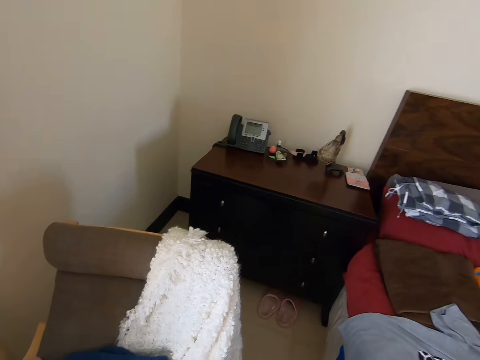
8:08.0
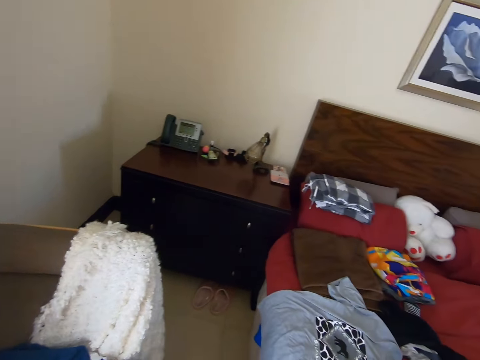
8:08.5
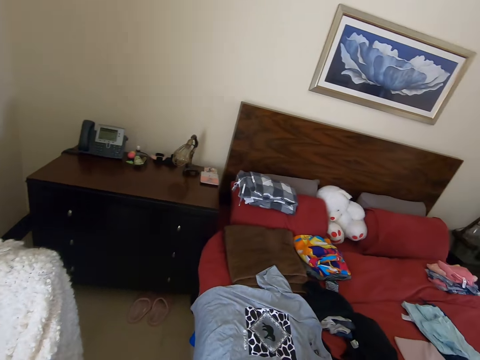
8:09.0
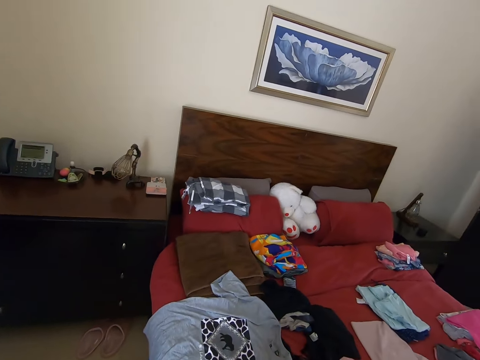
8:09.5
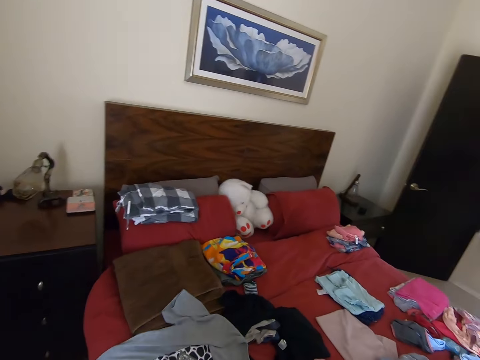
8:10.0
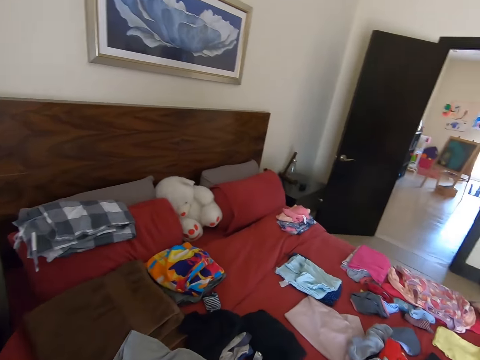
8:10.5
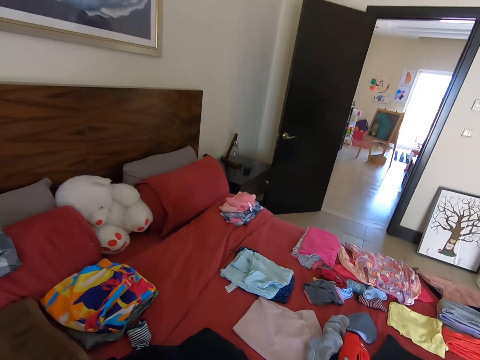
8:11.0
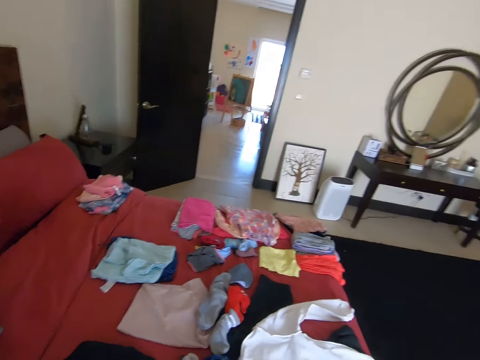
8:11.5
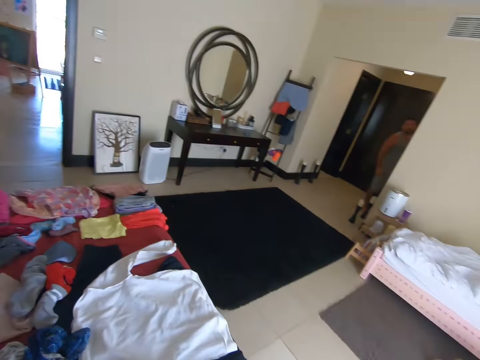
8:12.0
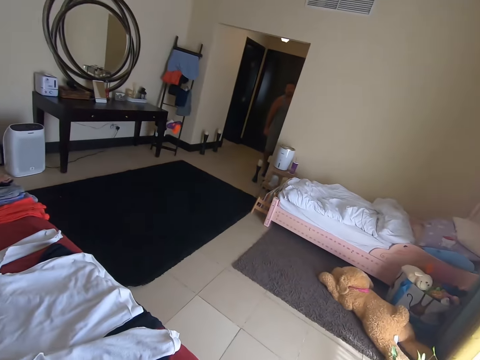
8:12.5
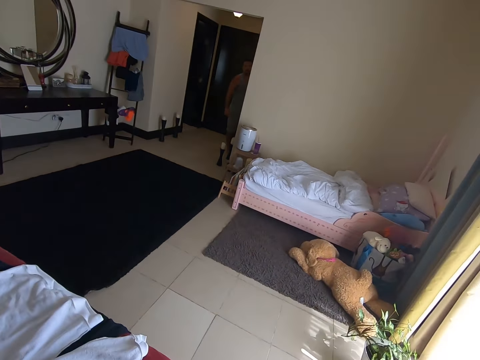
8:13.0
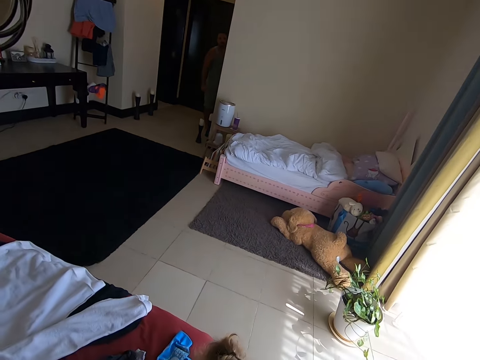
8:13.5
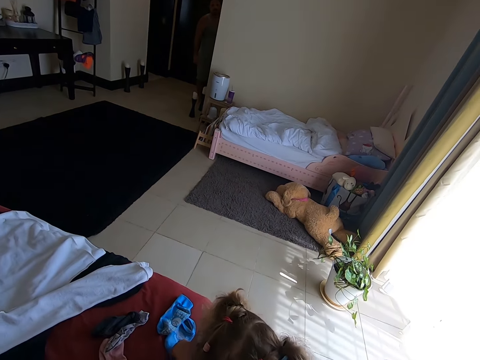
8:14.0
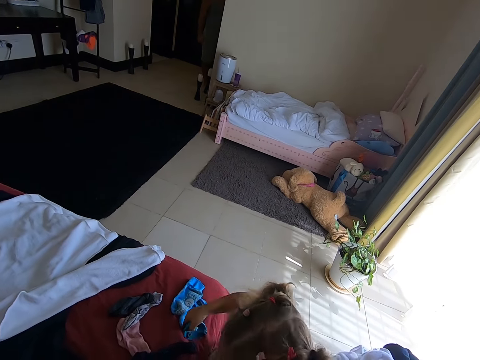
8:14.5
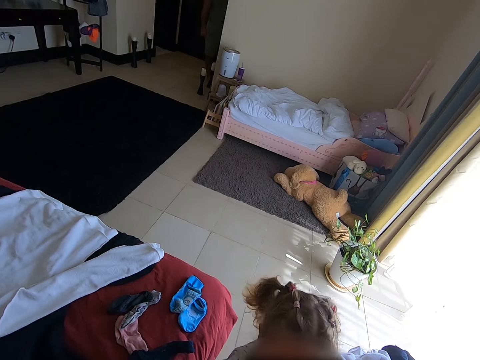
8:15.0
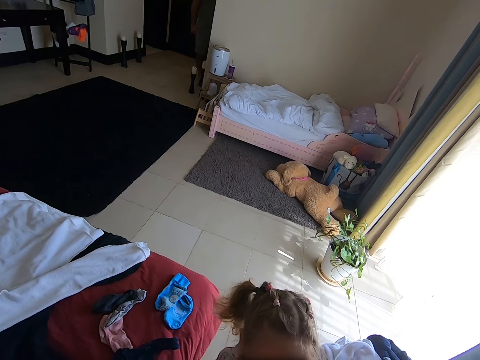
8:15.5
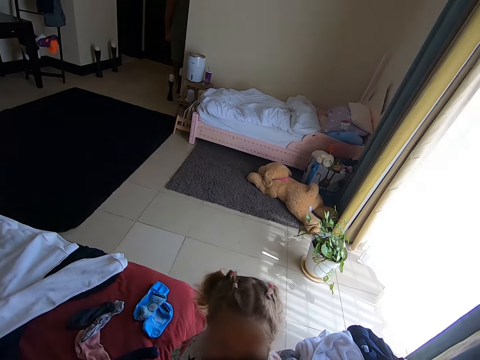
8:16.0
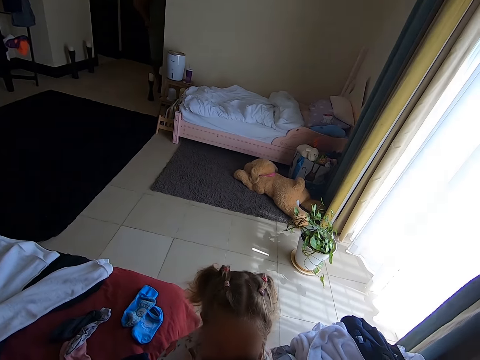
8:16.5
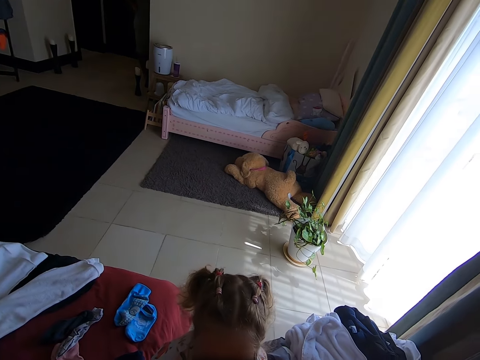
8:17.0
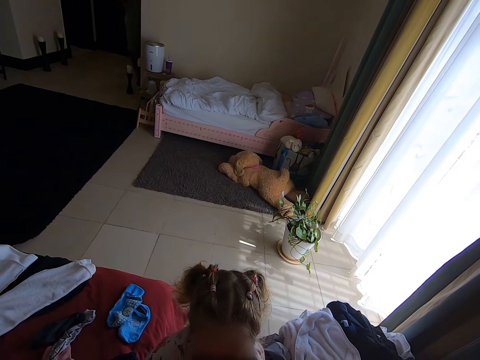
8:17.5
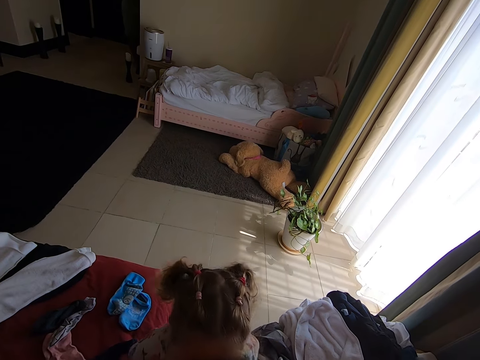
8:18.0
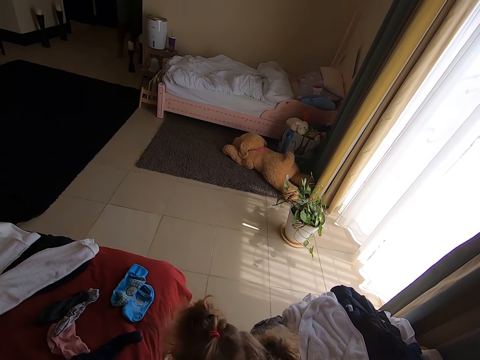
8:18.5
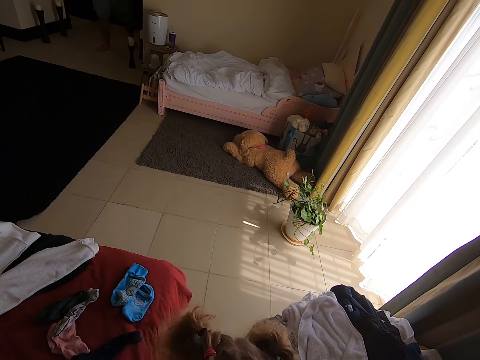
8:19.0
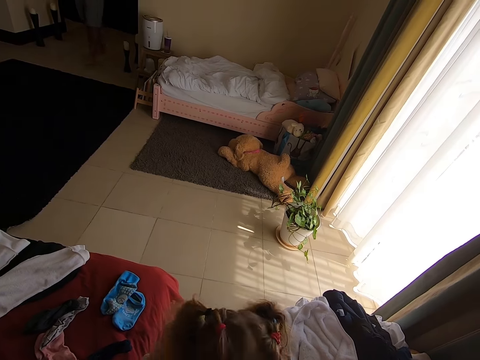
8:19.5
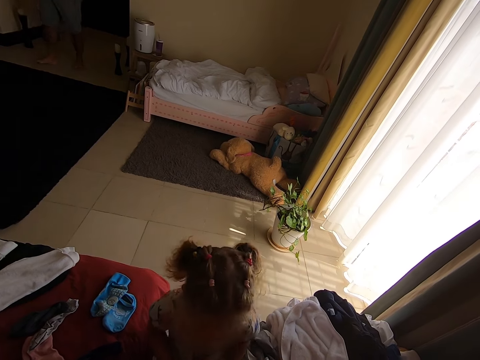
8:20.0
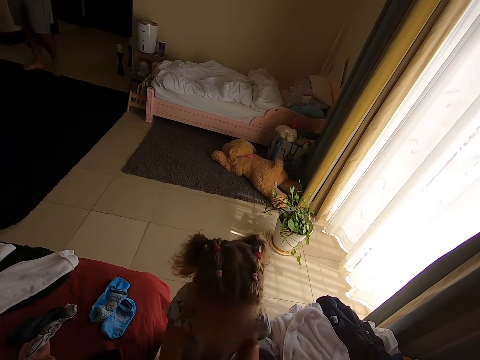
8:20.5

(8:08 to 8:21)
The camera wearer looks around. They converse with a man. They walk forward. They turn right. They turn right again. They converse with a child. They converse with the child repeatedly.

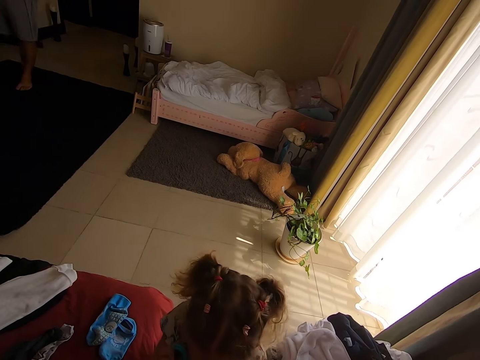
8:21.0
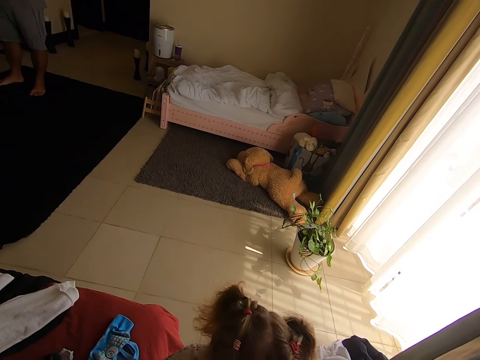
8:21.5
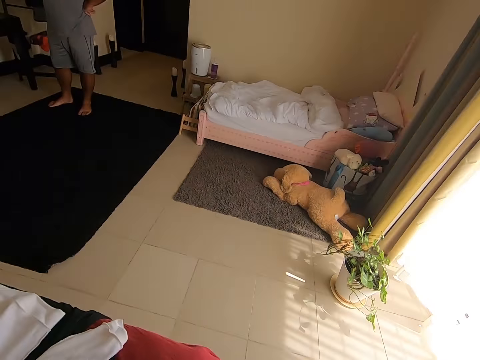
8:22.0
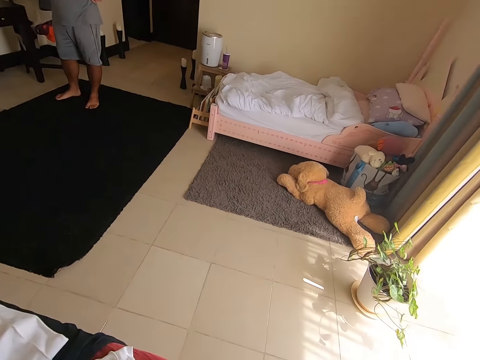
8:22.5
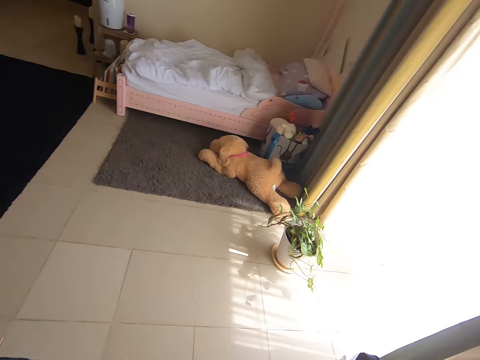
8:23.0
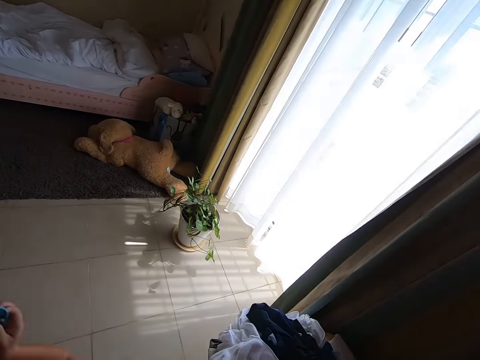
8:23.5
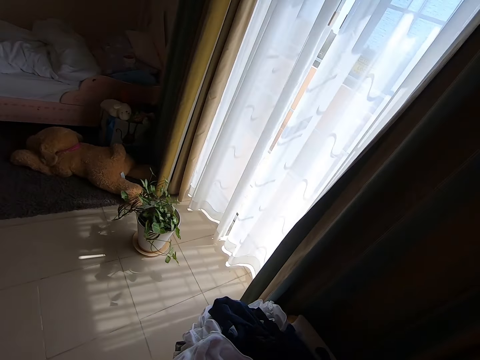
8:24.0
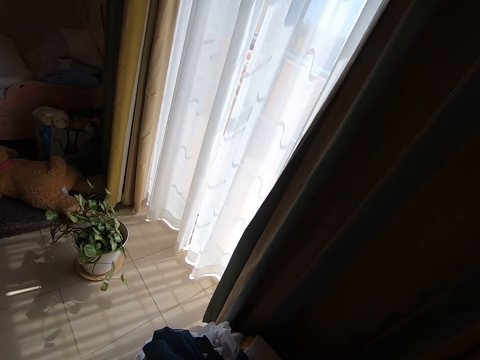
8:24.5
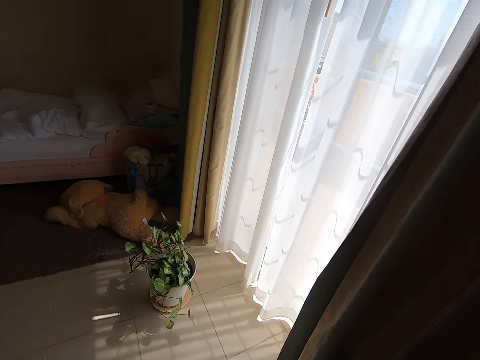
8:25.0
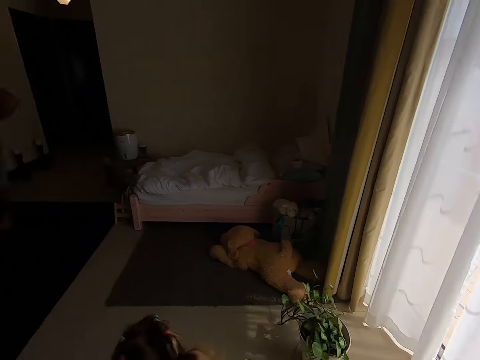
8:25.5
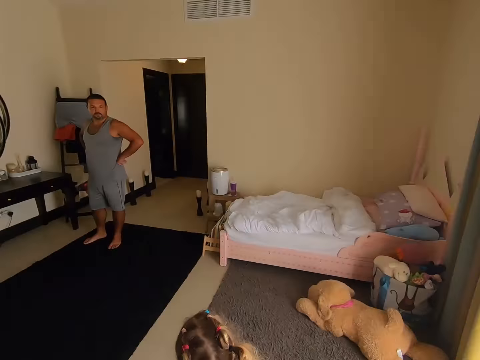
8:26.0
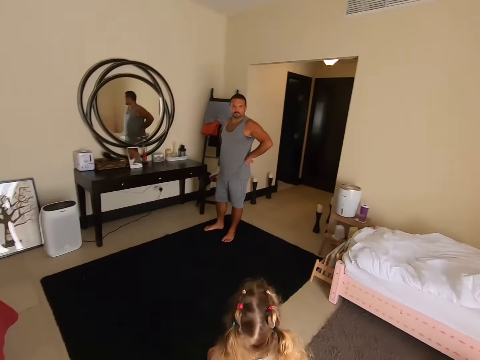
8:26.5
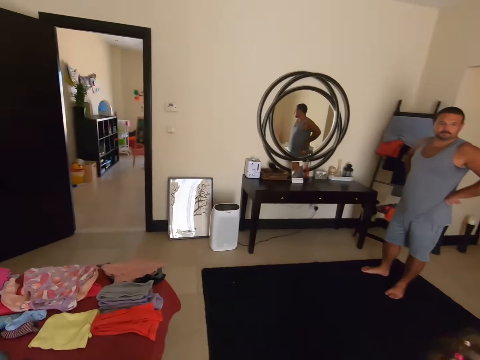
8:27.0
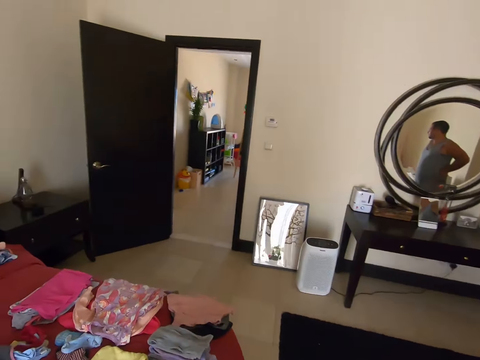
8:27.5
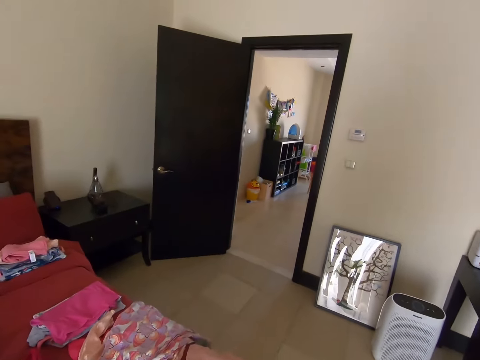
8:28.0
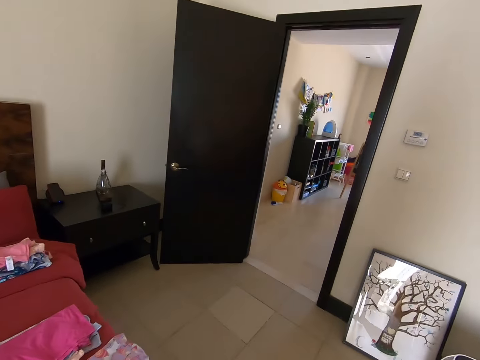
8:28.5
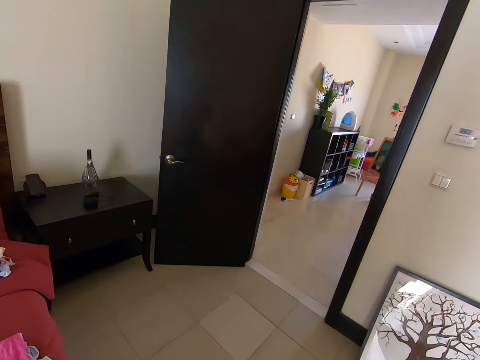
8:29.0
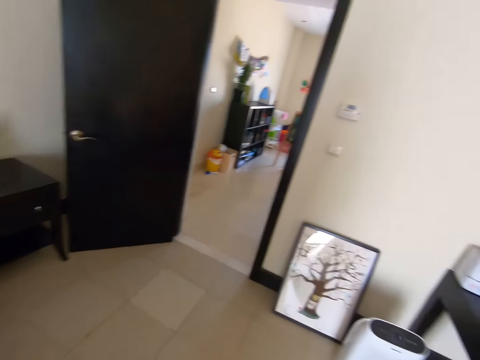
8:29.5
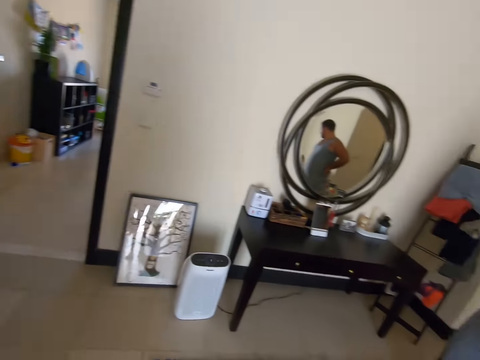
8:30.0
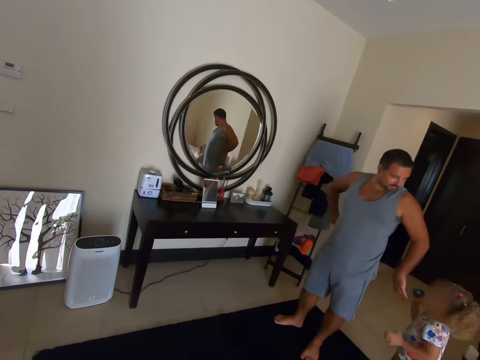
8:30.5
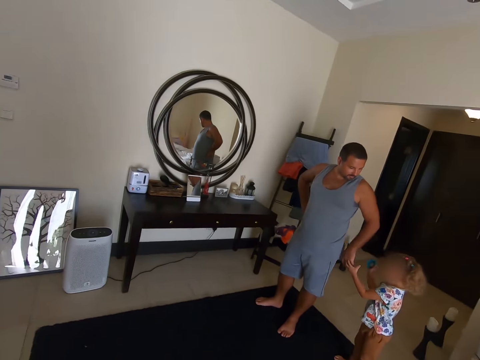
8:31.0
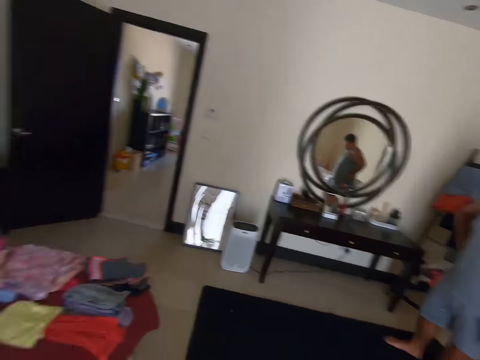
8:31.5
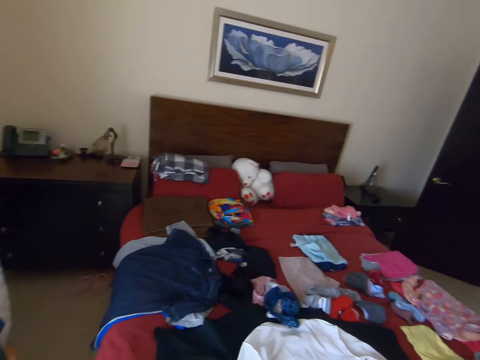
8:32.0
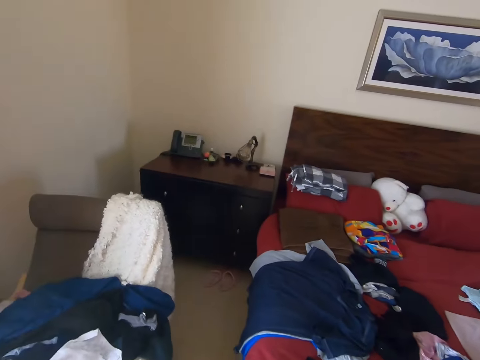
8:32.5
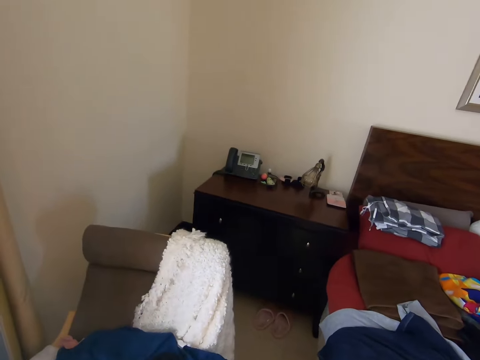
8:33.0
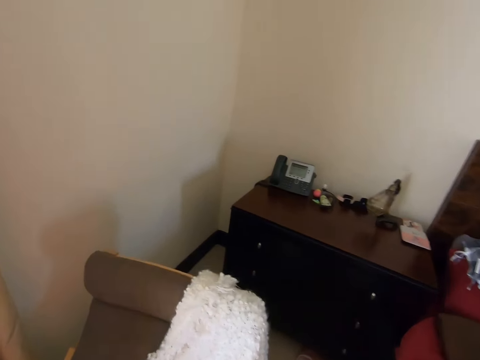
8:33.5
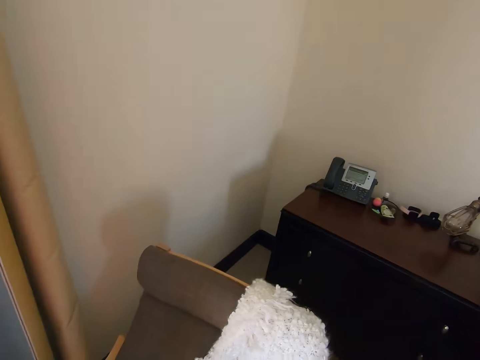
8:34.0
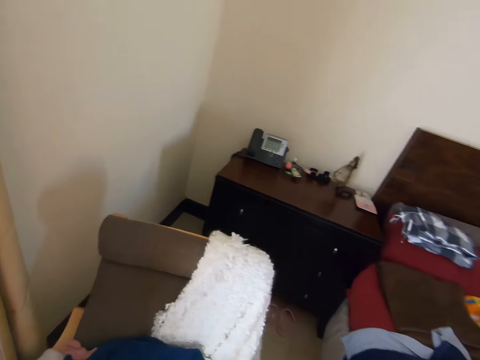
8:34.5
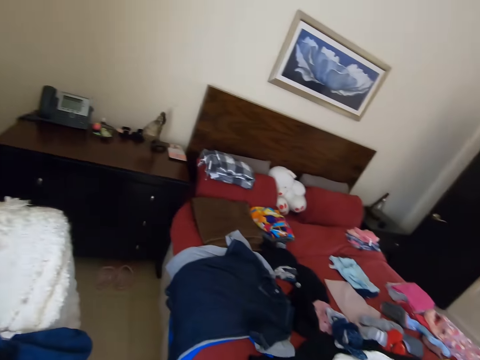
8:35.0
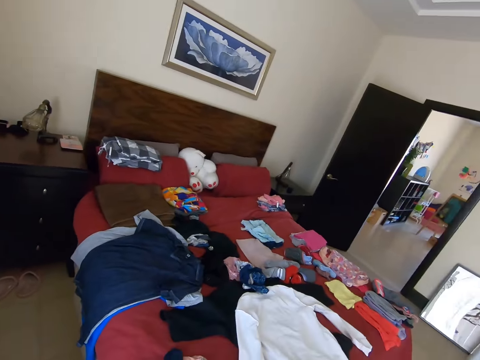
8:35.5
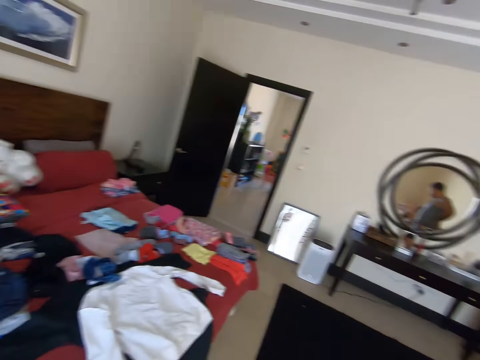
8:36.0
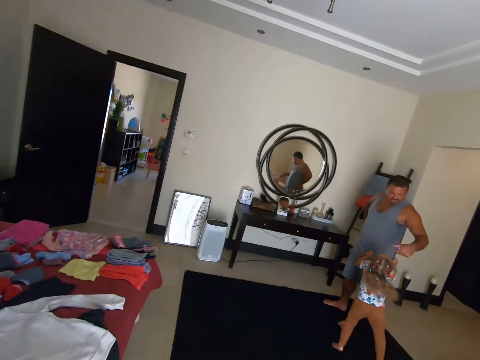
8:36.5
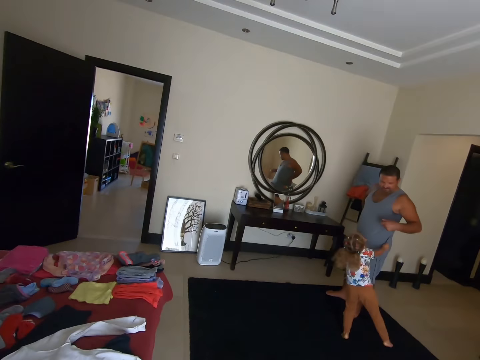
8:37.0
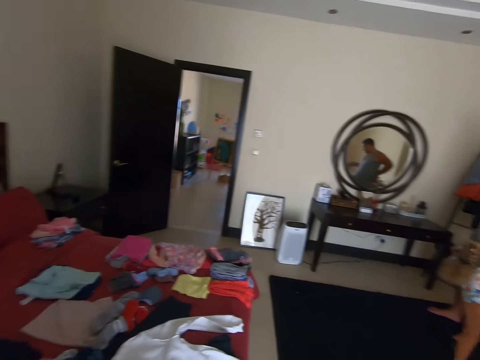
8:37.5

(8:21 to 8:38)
A child converses with the camera wearer. The camera wearer converses with the child. They look right. The child converses with the camera wearer. The camera wearer converses with the child. They look forward and walk forward. They turn left and walk forward. They turn left. They turn right. They turn left. They look around. They walk forward. They converse. A man converses. The camera wearer turns right. They converse with the man.
